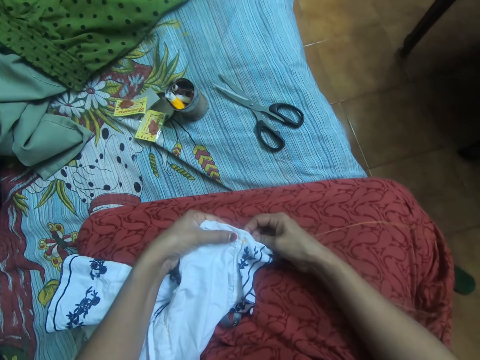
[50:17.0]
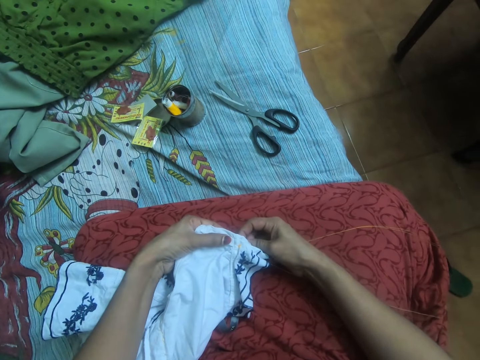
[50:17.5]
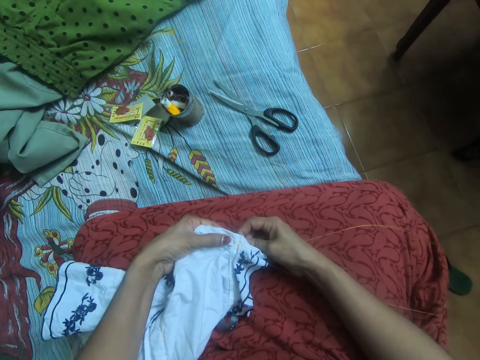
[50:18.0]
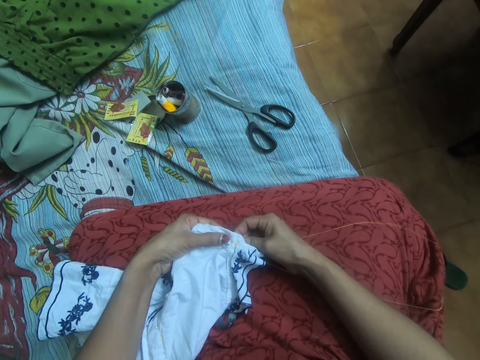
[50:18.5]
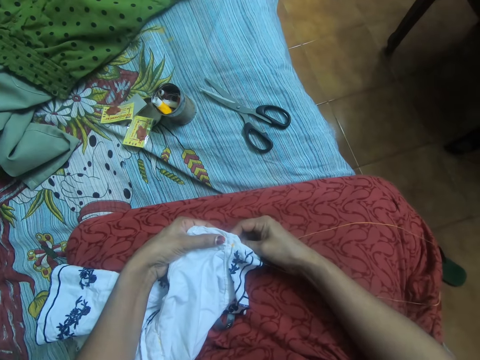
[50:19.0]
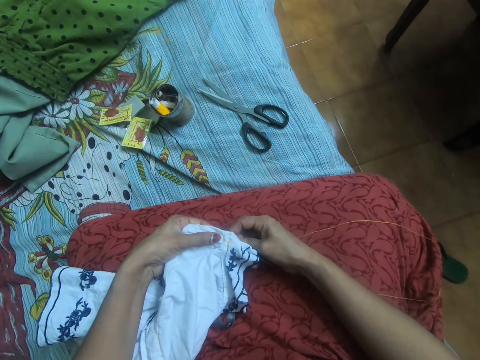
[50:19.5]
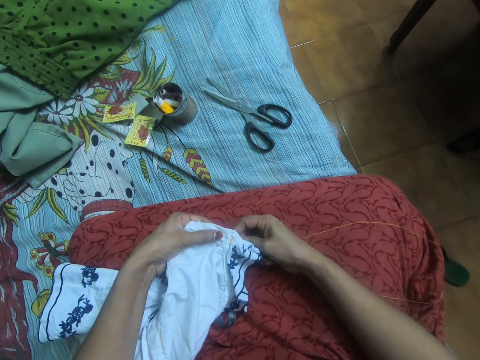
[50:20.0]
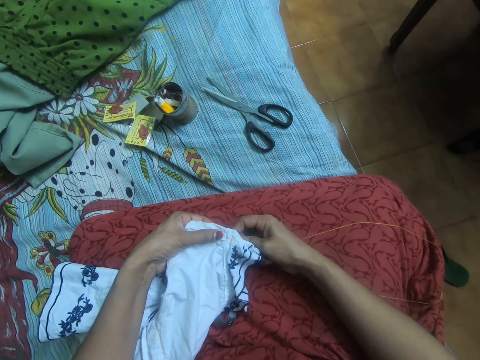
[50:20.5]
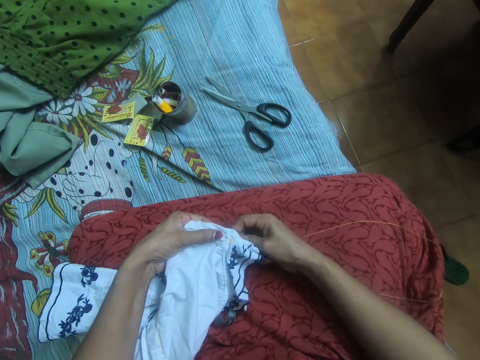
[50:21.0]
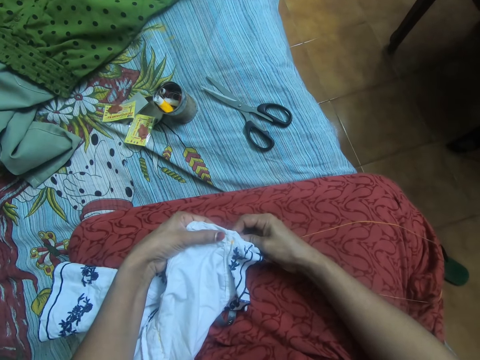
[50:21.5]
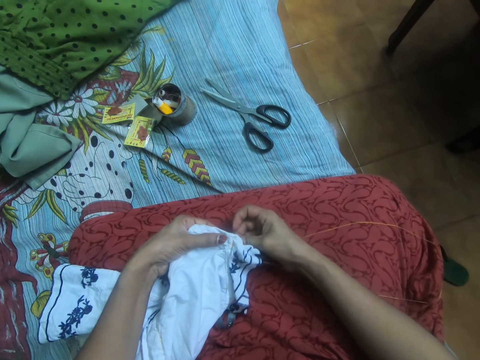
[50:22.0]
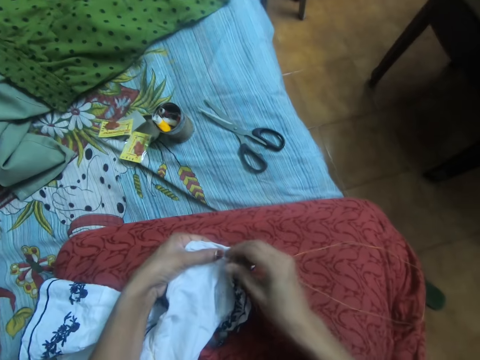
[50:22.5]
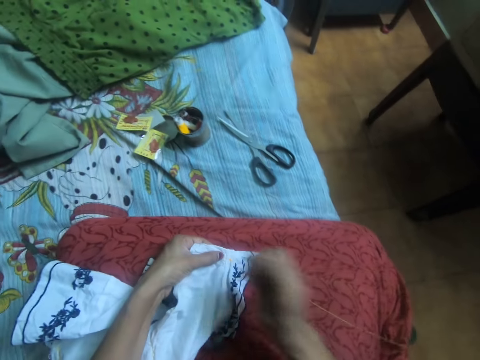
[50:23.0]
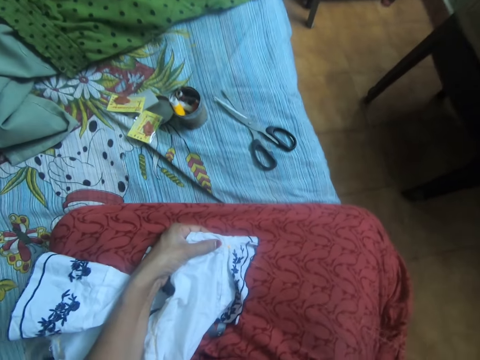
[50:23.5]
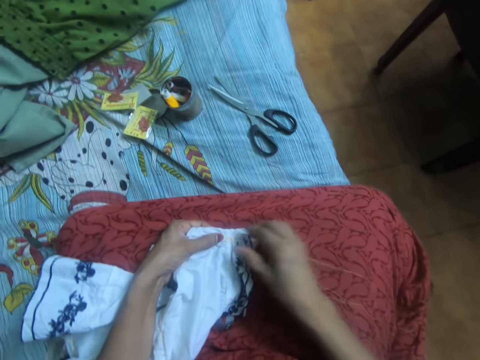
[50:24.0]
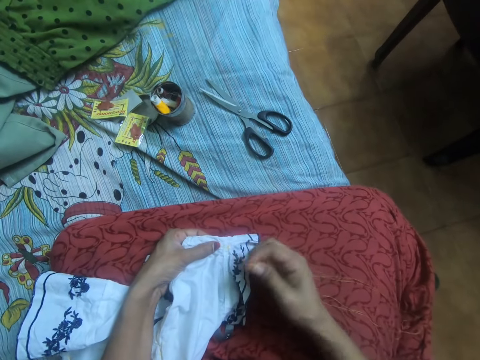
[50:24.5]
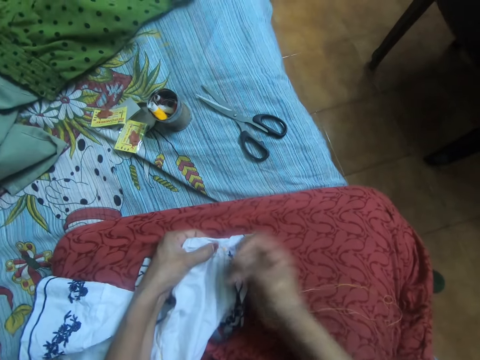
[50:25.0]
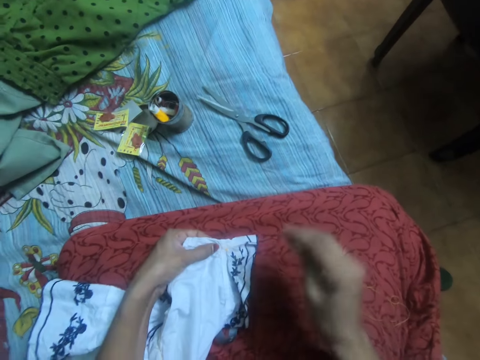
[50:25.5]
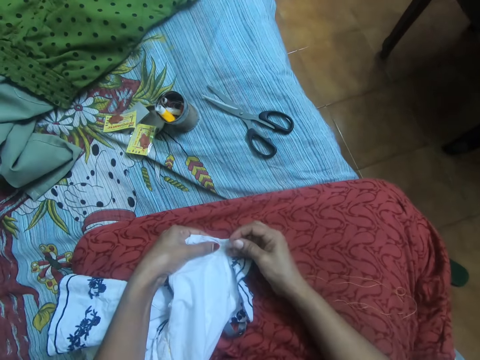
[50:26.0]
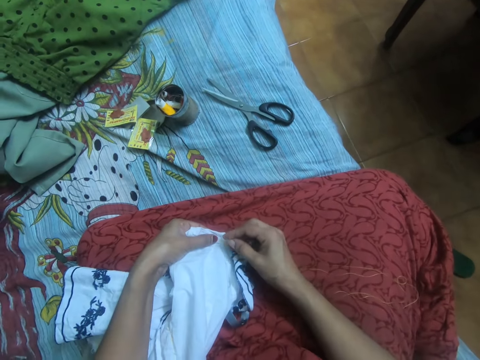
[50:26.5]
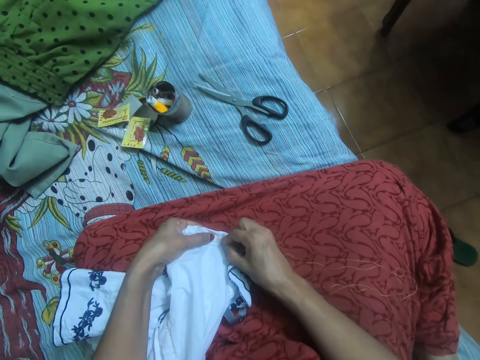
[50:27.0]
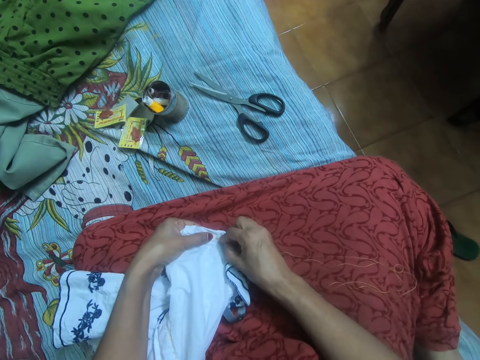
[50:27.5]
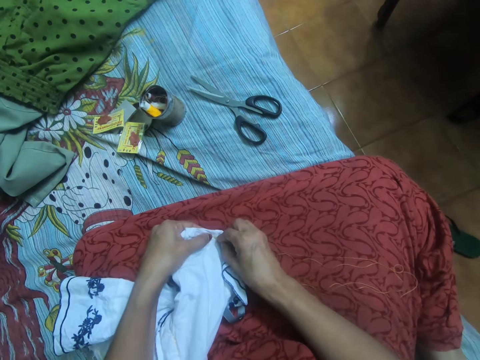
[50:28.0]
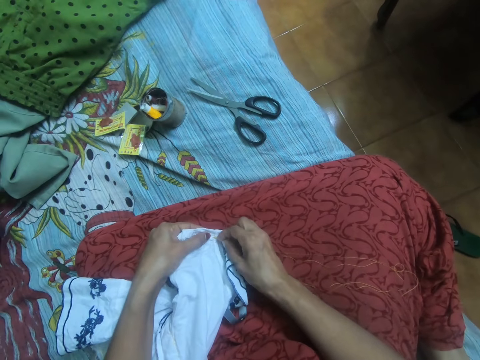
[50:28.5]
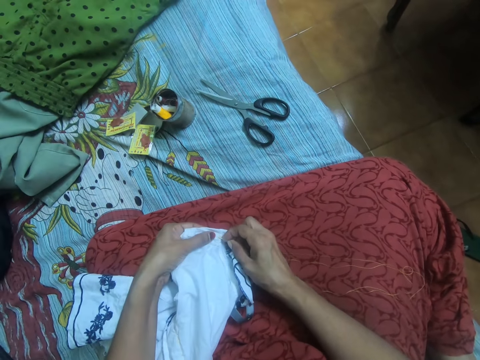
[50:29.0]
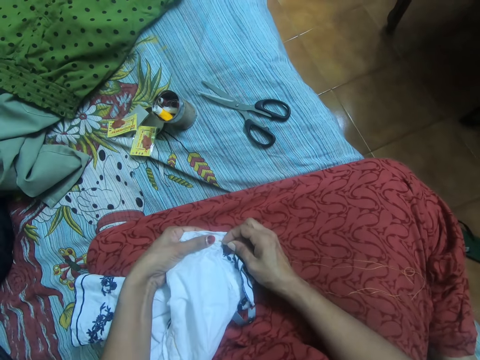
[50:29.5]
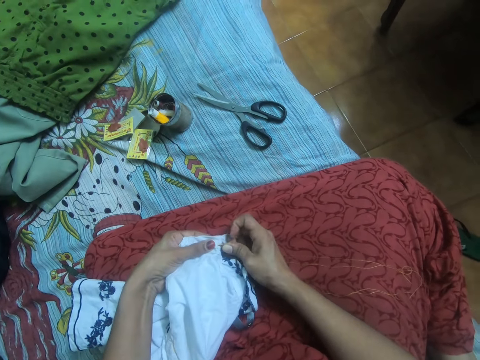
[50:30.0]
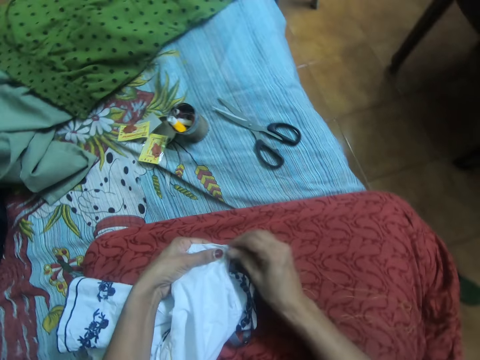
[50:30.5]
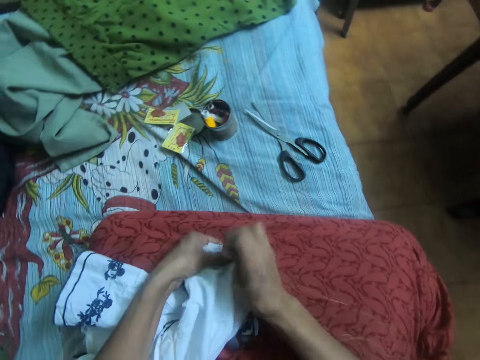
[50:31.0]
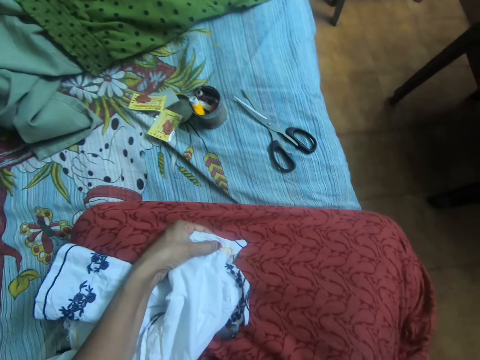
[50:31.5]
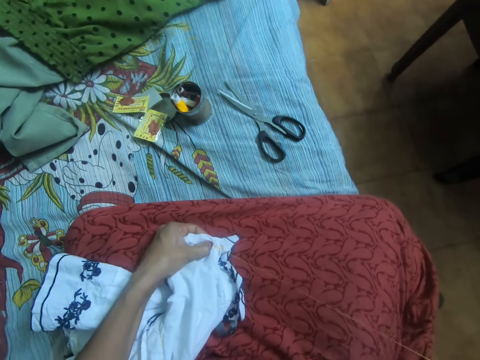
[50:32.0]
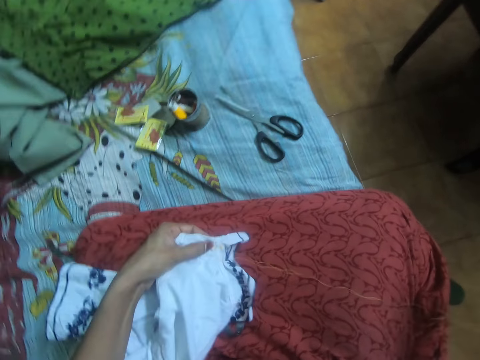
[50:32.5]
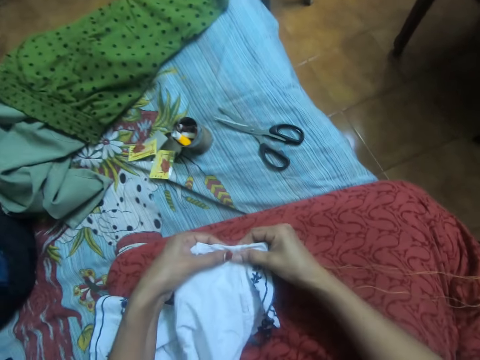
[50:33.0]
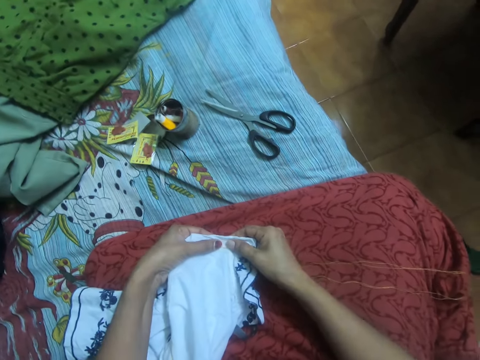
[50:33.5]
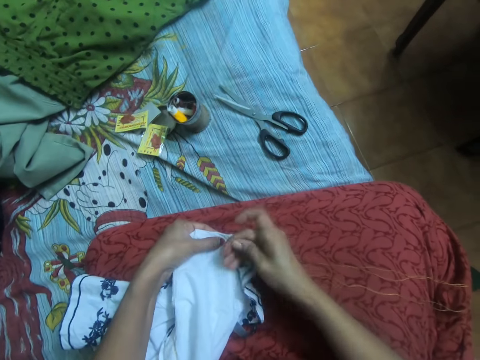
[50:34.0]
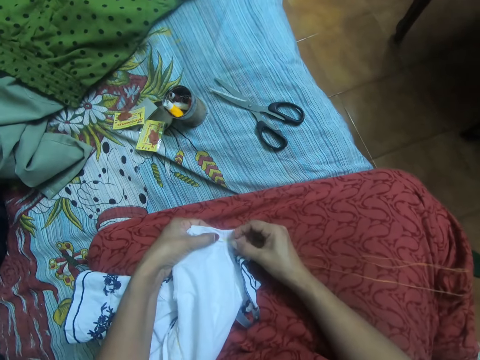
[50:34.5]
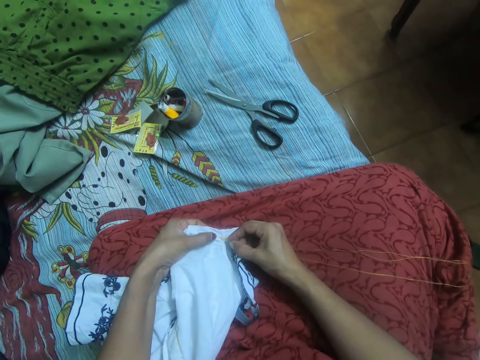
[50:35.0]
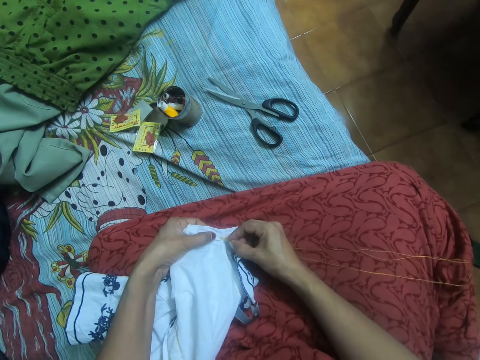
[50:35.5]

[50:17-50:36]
The camera wearer sews the cloth. They sew the cloth with the needle with thread. They pull out the thread from the cloth. They sew the cloth. They pull out the thread from the cloth.

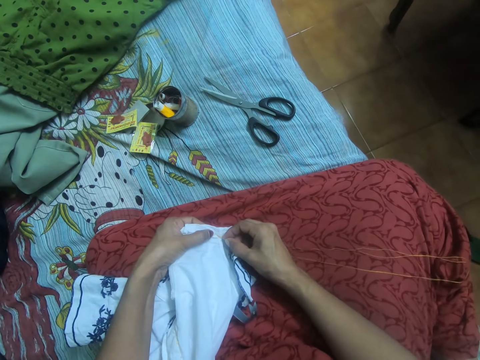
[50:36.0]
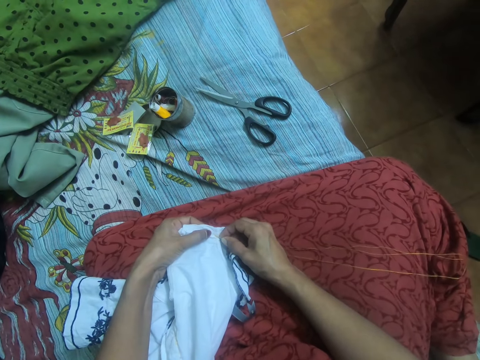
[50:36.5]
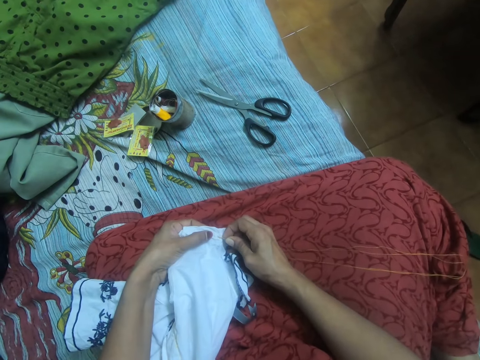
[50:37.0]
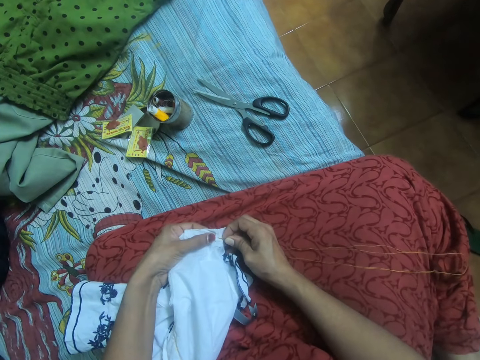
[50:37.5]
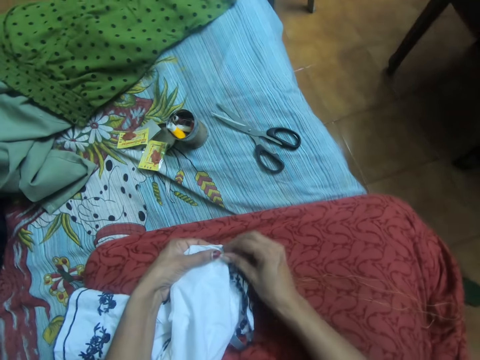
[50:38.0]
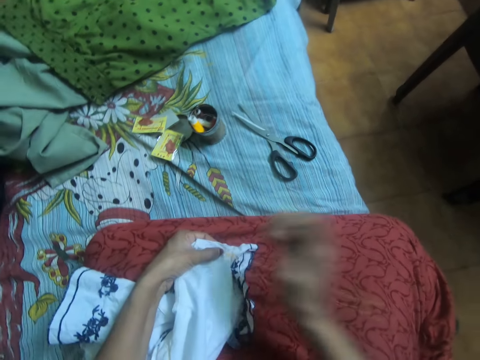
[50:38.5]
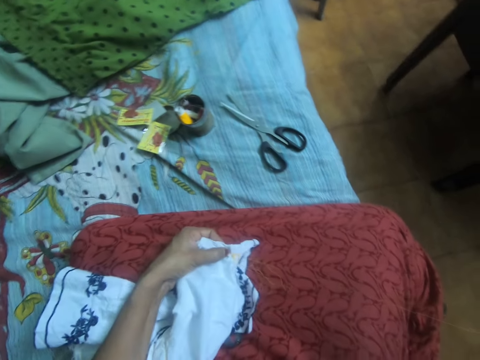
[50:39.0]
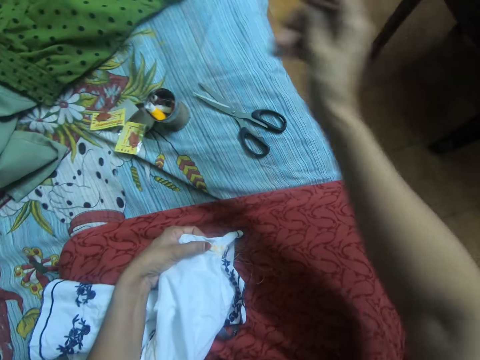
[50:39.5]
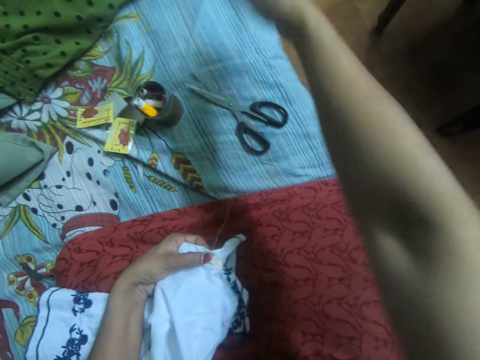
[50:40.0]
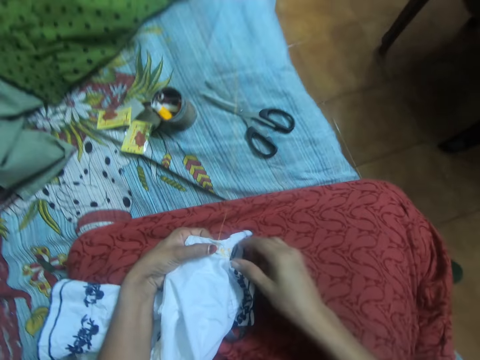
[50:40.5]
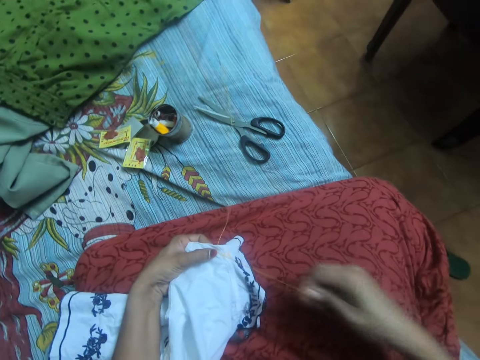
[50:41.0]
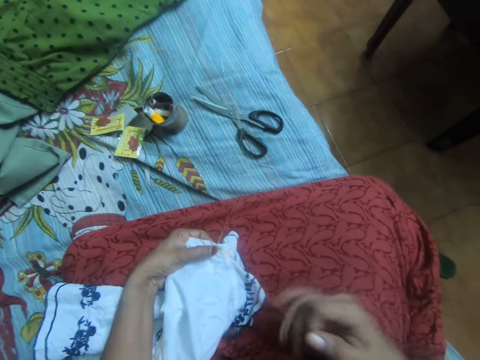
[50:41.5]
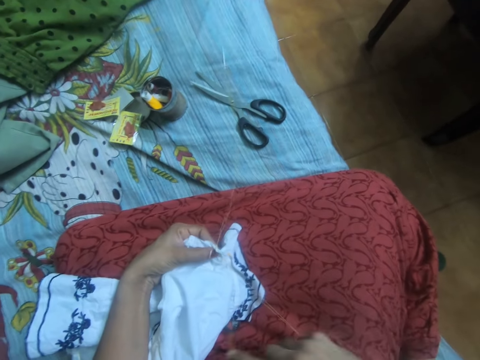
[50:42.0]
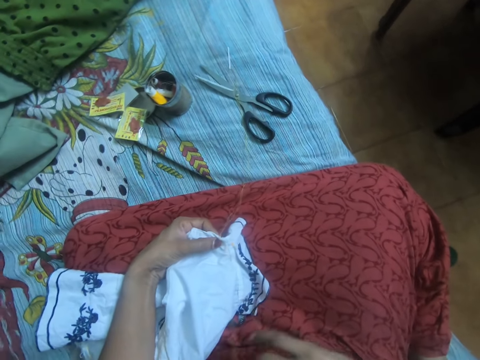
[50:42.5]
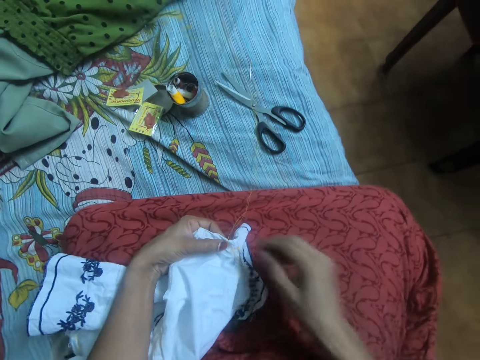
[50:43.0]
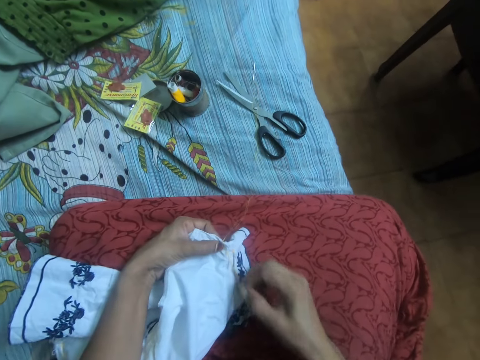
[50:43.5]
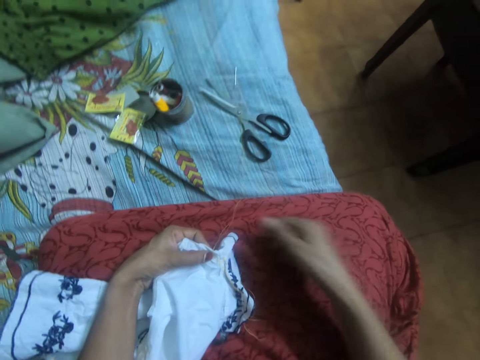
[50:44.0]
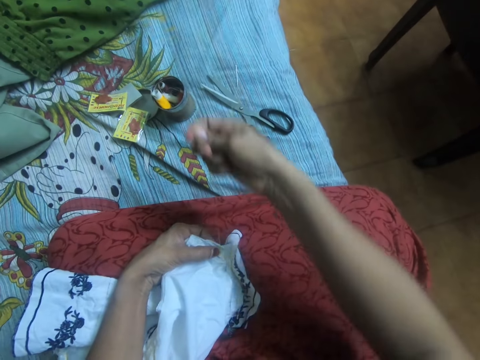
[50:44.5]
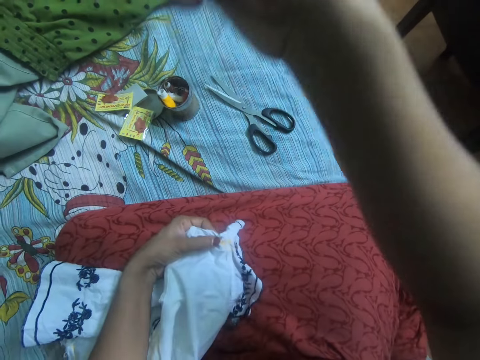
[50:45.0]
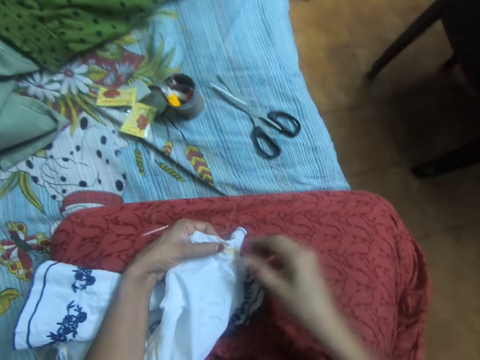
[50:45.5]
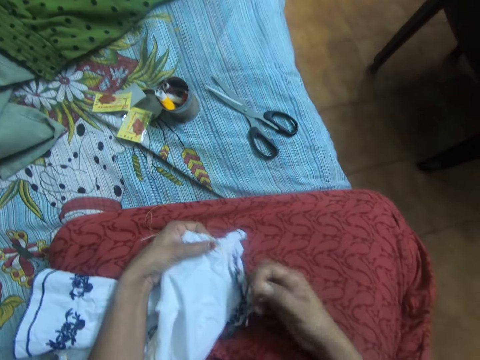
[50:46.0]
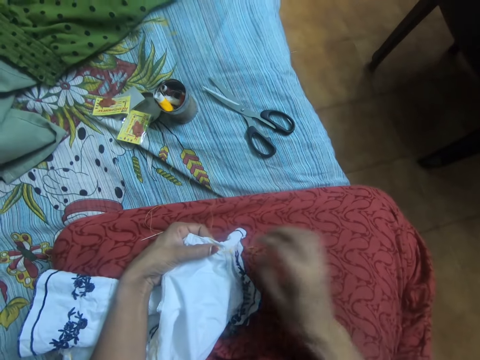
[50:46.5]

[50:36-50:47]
The camera wearer sews the cloth. She pulls out the thread from the cloth. She drops the needle with thread on a bed. She adjusts the thread together with the needle with her right hand. She stretches the thread.
